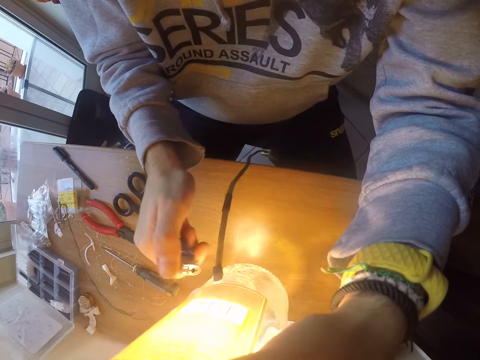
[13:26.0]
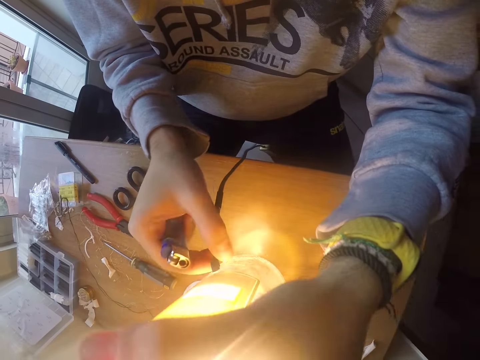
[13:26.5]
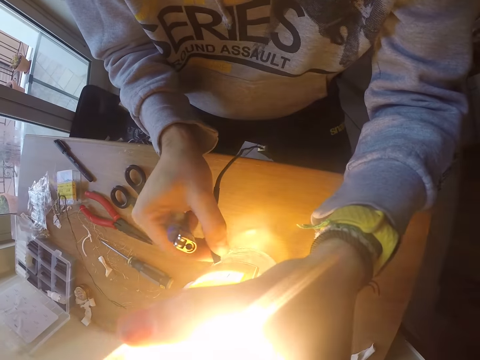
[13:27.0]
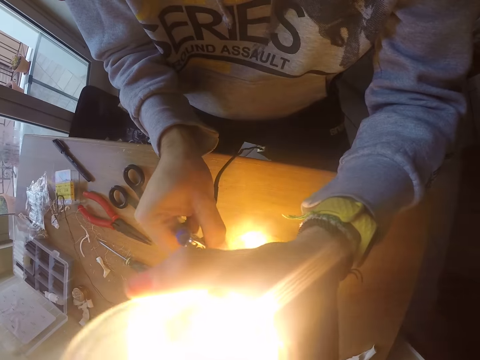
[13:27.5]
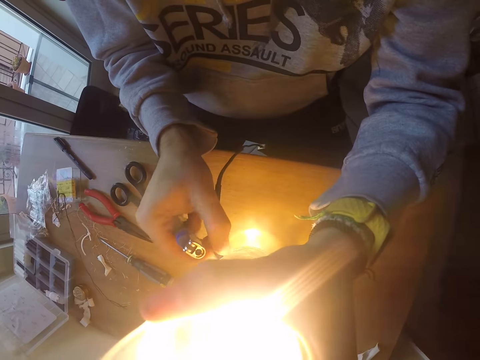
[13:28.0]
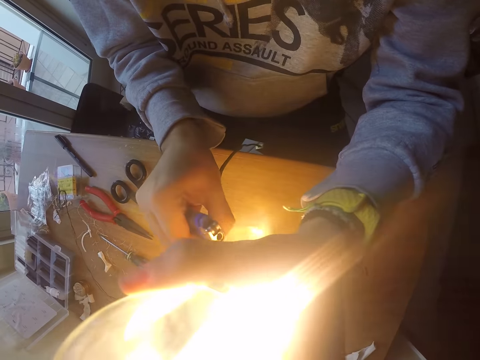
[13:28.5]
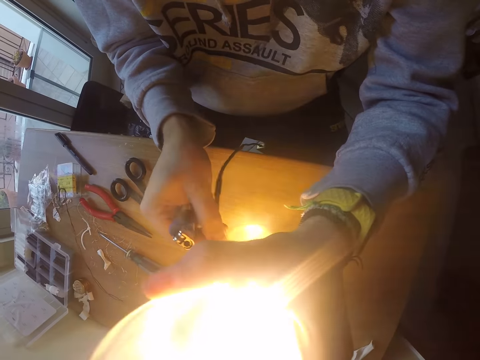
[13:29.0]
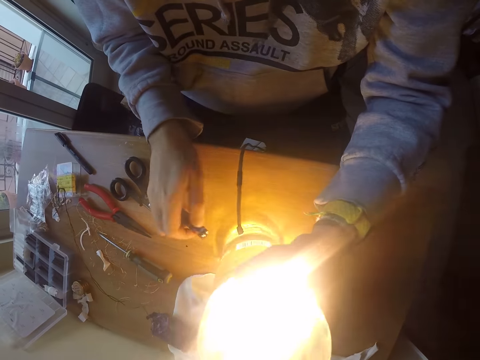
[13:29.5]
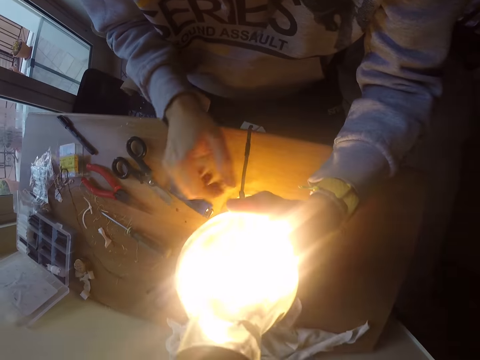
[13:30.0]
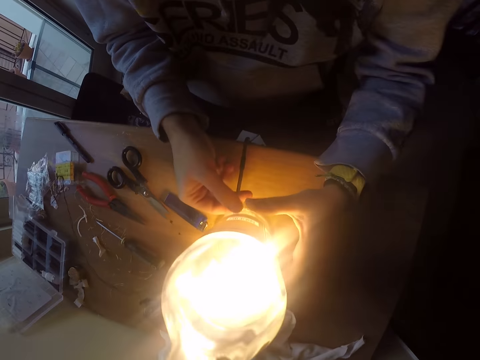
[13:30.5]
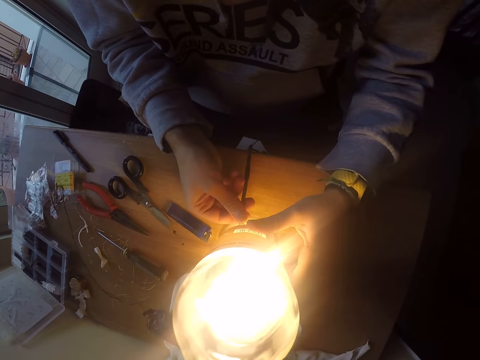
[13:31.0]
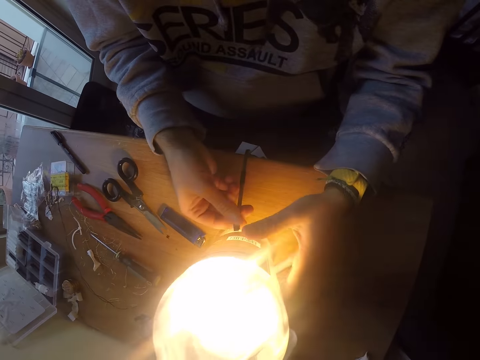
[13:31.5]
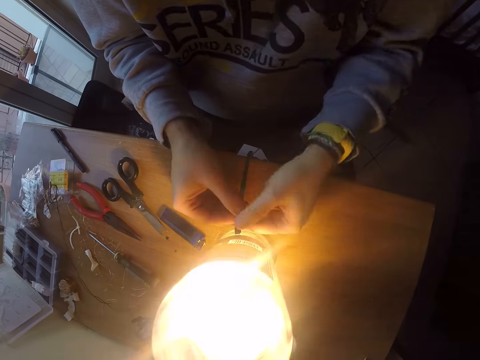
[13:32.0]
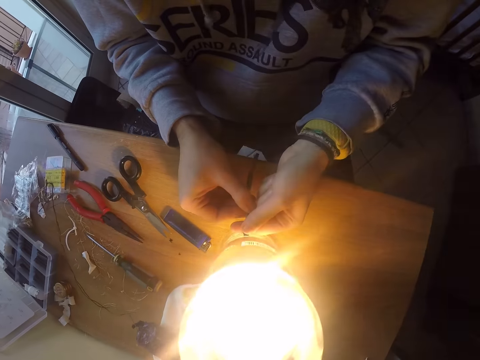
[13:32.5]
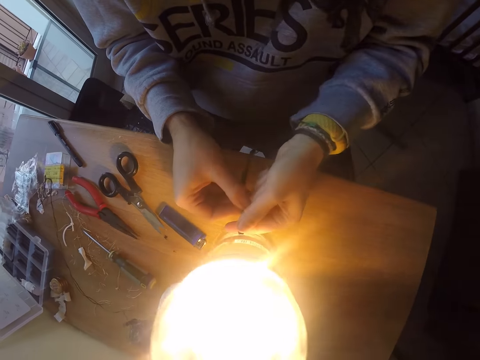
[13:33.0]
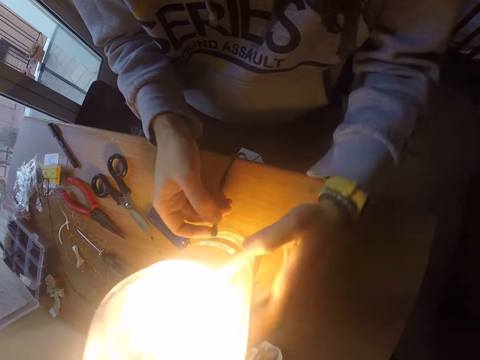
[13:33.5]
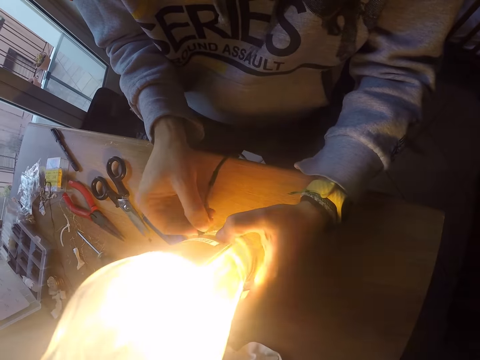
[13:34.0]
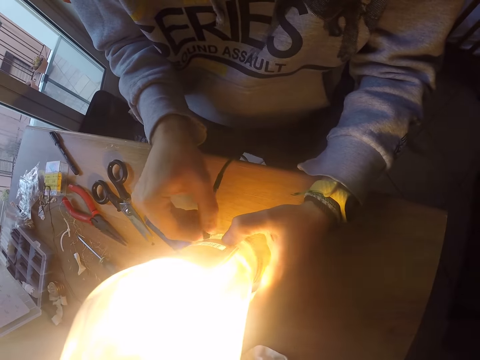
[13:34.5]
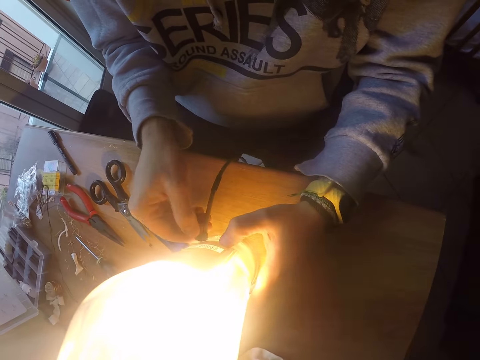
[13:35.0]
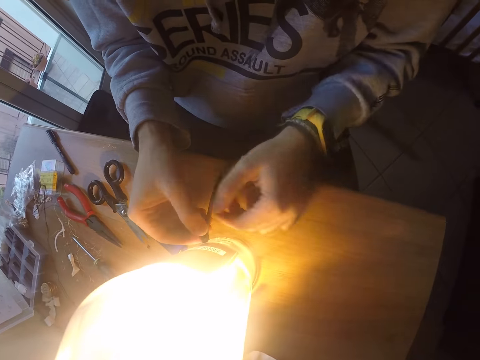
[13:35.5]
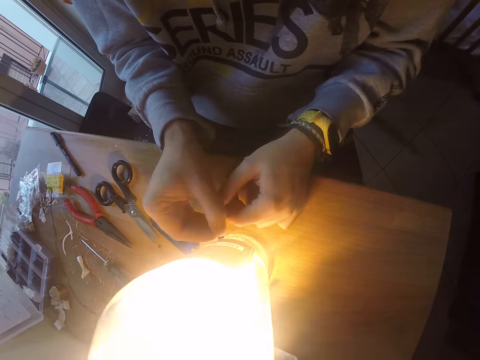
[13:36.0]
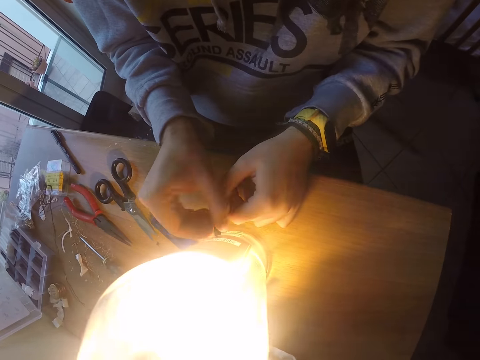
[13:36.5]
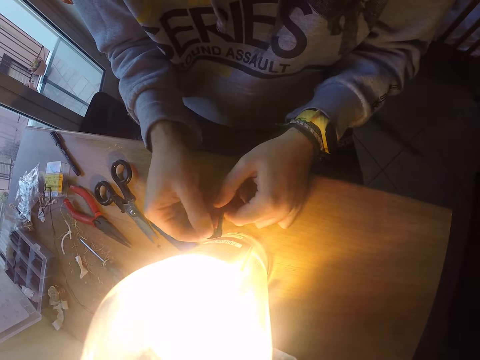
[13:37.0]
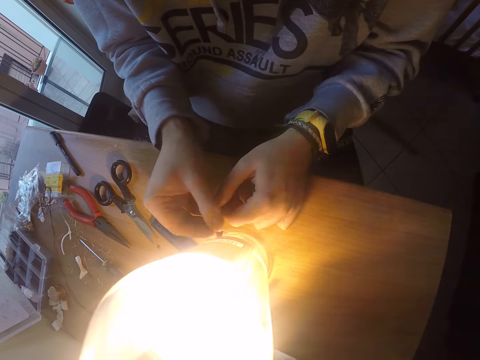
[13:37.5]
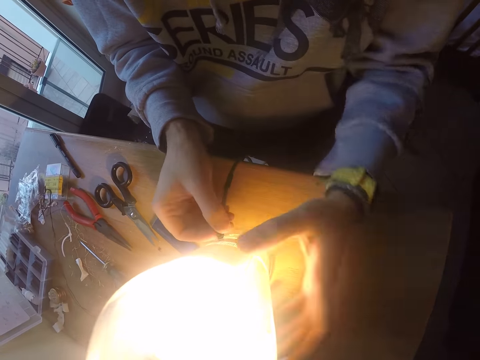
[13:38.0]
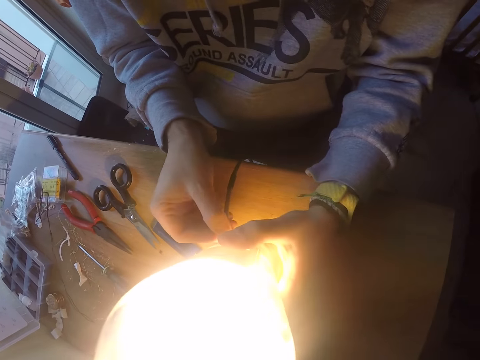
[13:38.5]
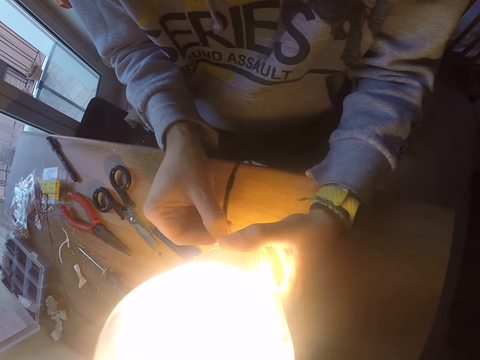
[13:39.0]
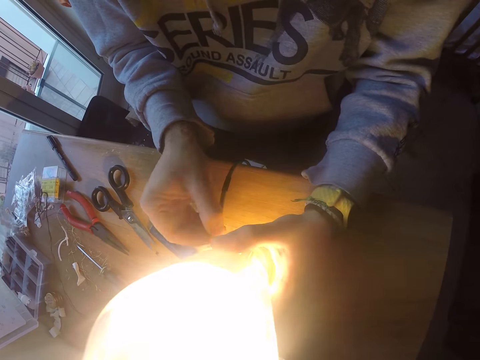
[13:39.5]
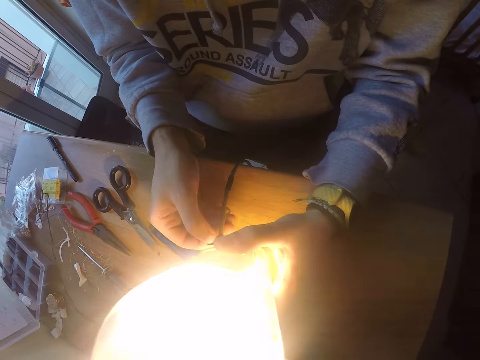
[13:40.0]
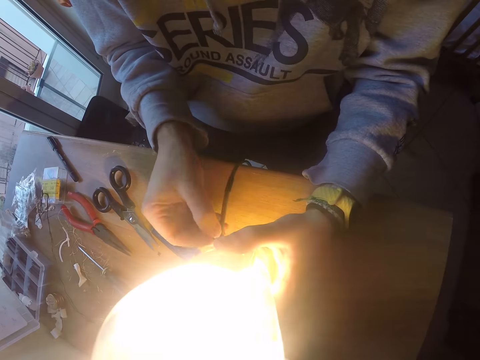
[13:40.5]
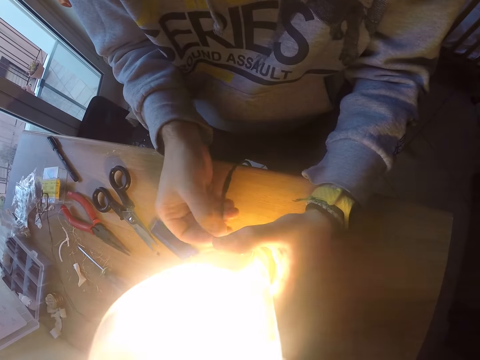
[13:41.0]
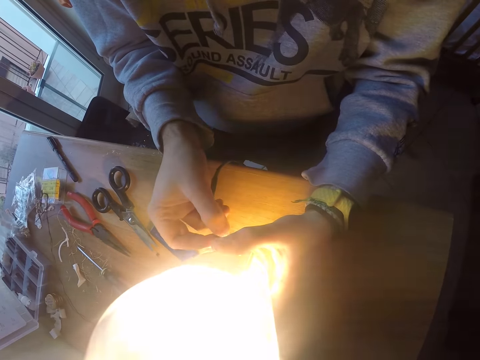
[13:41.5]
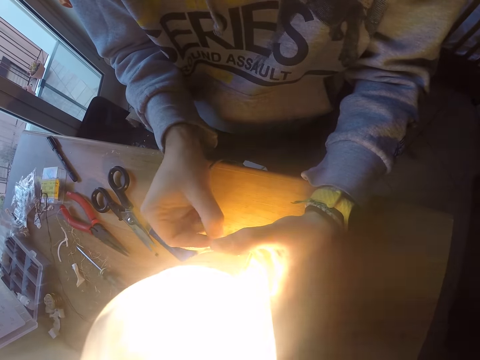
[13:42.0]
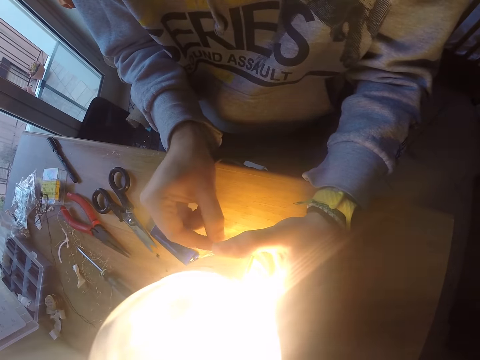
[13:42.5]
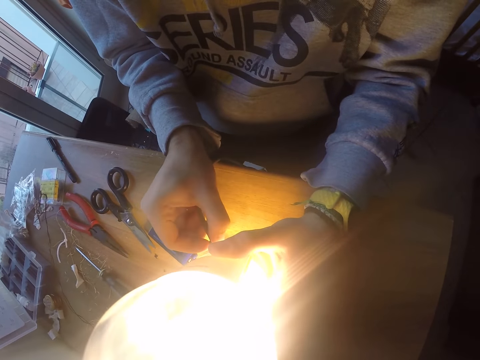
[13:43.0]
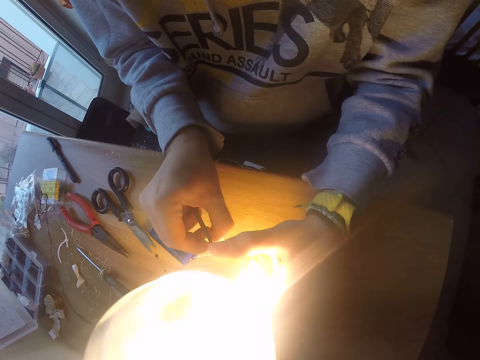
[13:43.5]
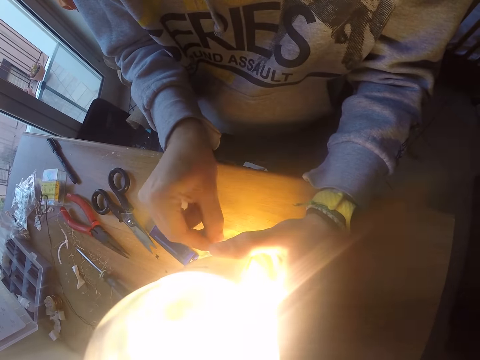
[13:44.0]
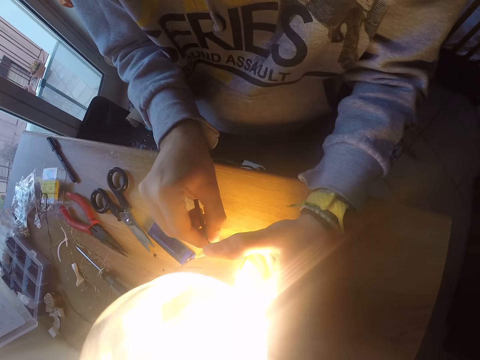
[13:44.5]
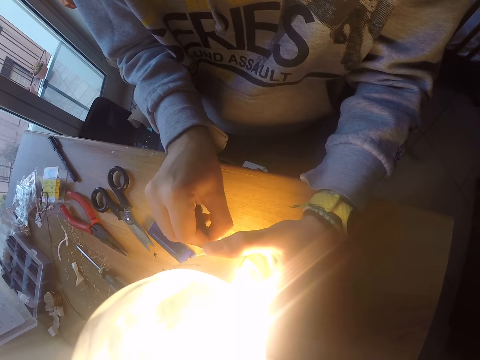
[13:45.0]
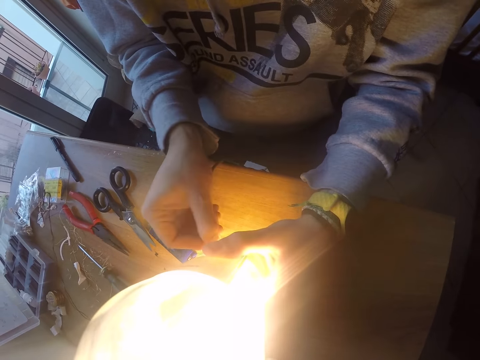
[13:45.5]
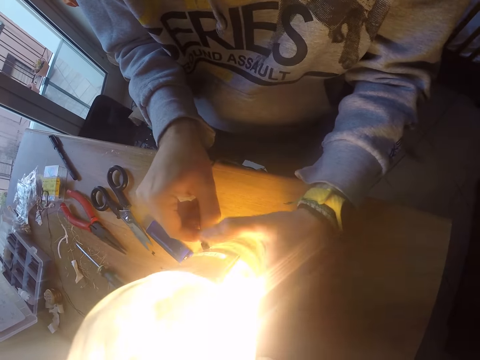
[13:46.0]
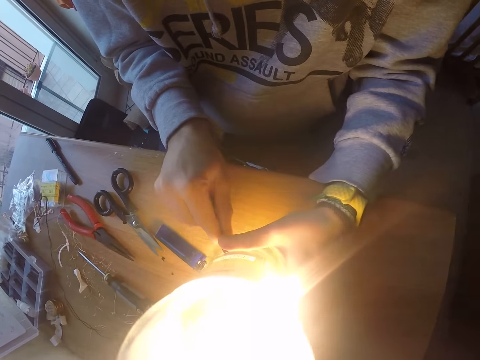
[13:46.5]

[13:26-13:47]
The camera wearer switches off the lighter with his right hand. He presses the filament with his right hand. He touches the rubber with the right hand. He drops the bottle on the table with his left hand. He drops the lighter on the table with his left hand. He pulls the filament with his right hand. He adjusts the rubber with the right hand. He pulls the filament with both hands. He touches the rubber with the left hand. He holds the bottle with his left hand. He twists the filament with his right hand. He rips the piece of rubber with his right hand. He holds the electric cable with his left hand. He twists the piece of rubber with his right hand. He holds the bottle with his left hand. He pulls the filament with his right hand. He rips the piece of rubber with his right hand. He holds the cable with his right hand. He pushes the rubber cable into the bottle with his right hand.

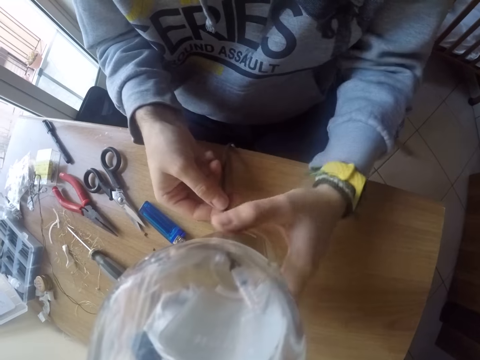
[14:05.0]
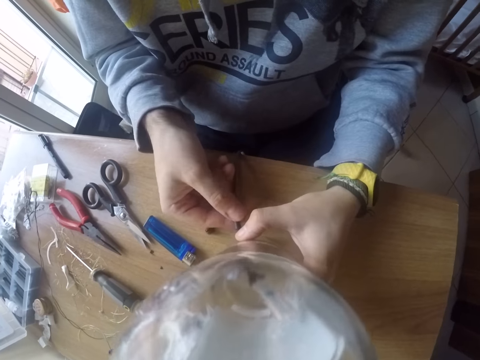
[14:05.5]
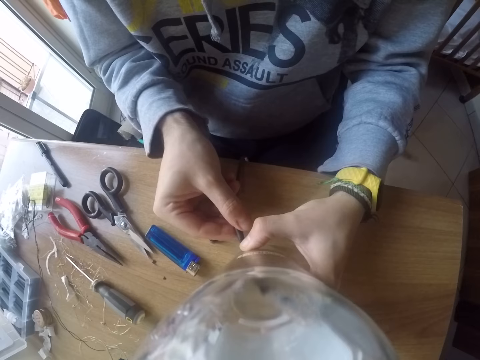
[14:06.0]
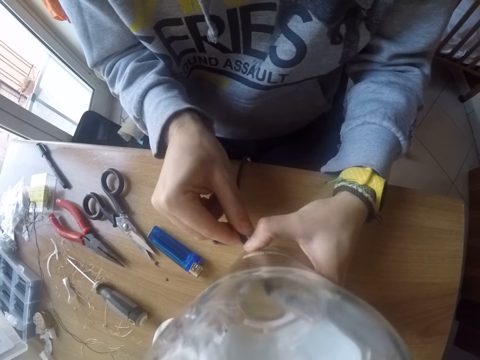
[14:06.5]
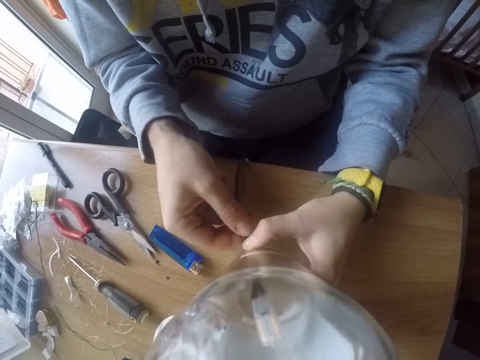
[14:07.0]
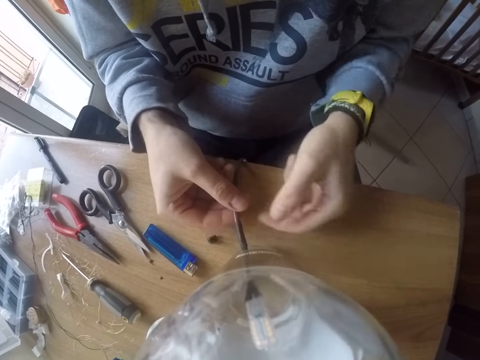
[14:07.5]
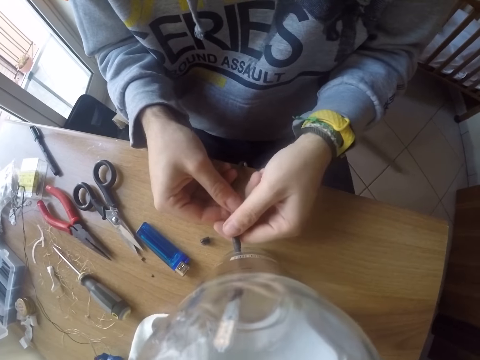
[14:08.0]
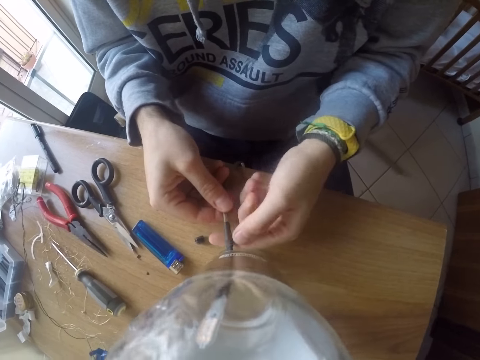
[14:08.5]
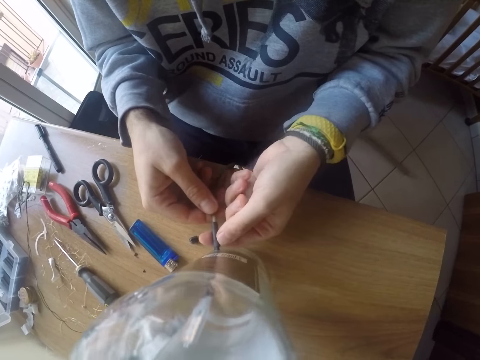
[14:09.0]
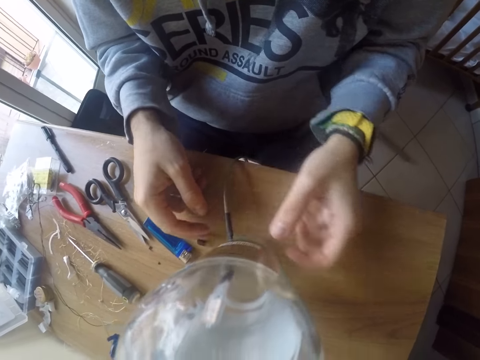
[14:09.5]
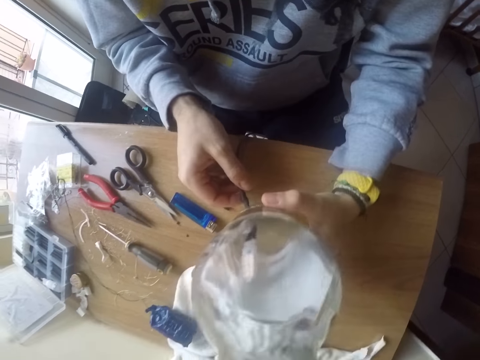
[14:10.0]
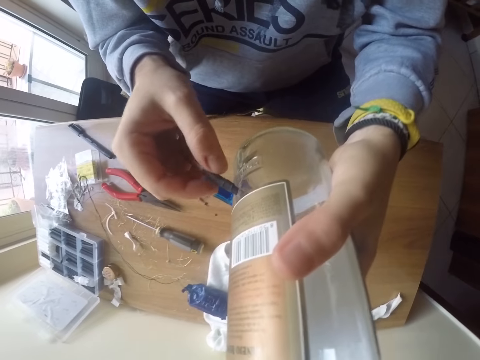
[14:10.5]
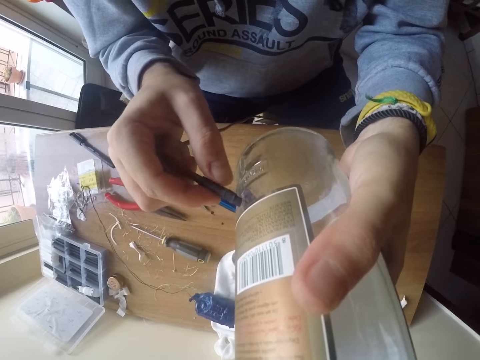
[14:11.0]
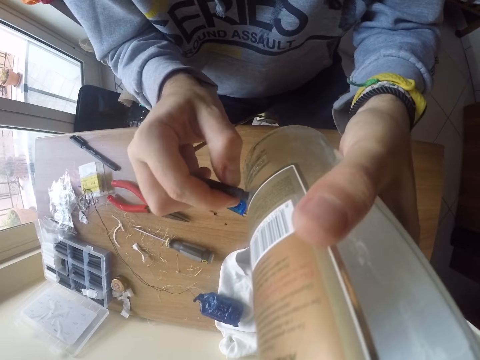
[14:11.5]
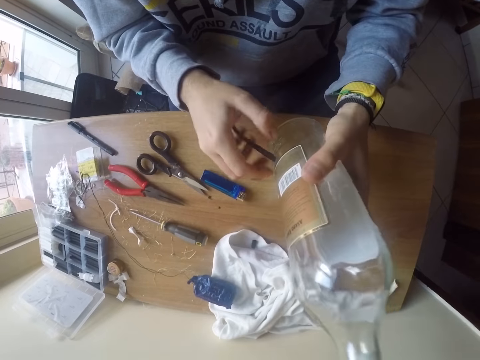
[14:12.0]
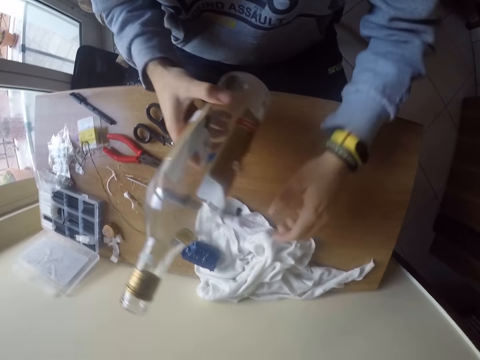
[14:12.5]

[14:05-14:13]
The camera wearer holds the bottle lamp on the table with his left hand. He adjusts the cable in the bottle lamp on the table with his right hand. He adjusts the cable in the bottle lamp on the table with both hands. He removes his right hand from the cable. He holds the bottle lamp on the table with his left hand. He holds the cable with his right hand. He lifts the bottle from the table. He lifts the cable from the table with his right hand. He holds the ring on the cable. He passes the bottle lamp from his left to his right hand.
